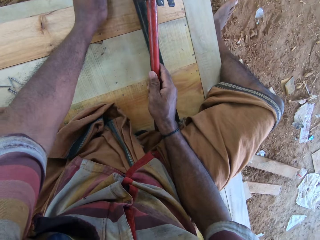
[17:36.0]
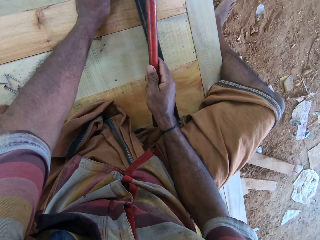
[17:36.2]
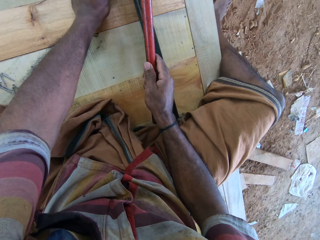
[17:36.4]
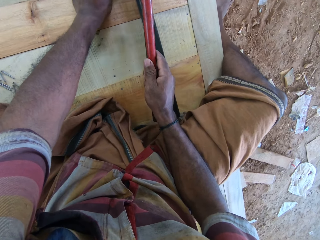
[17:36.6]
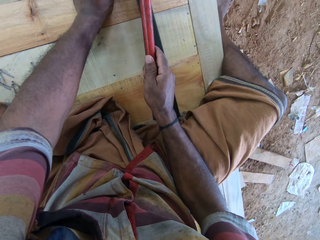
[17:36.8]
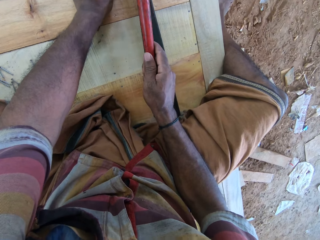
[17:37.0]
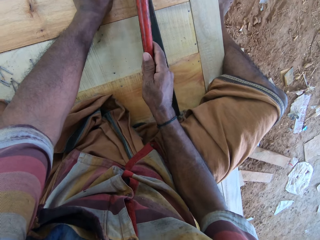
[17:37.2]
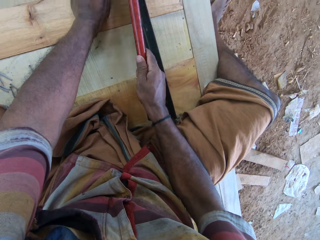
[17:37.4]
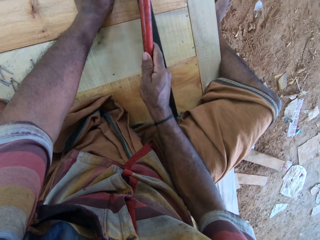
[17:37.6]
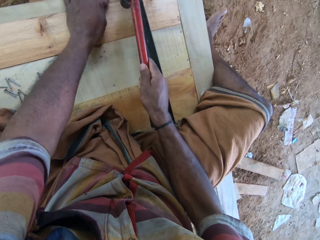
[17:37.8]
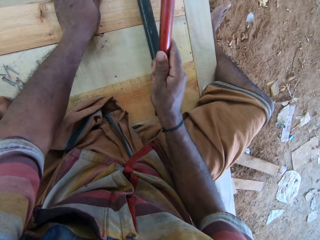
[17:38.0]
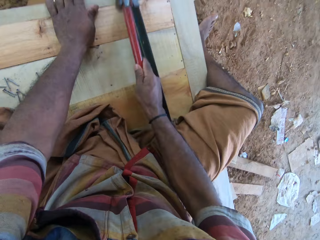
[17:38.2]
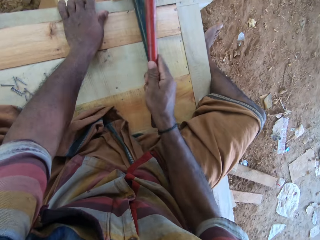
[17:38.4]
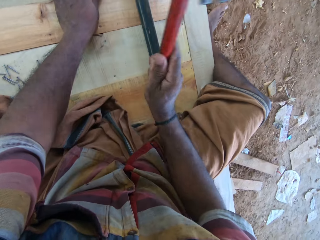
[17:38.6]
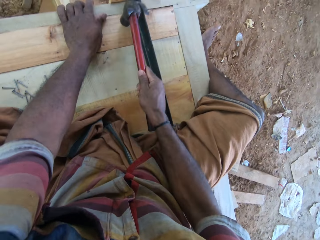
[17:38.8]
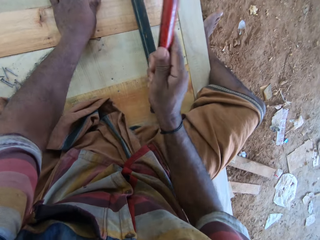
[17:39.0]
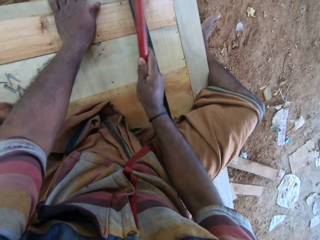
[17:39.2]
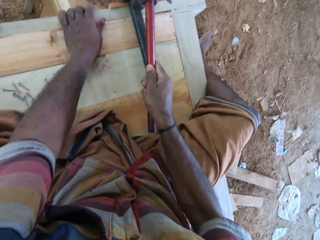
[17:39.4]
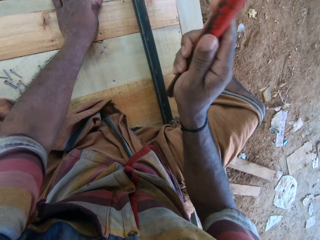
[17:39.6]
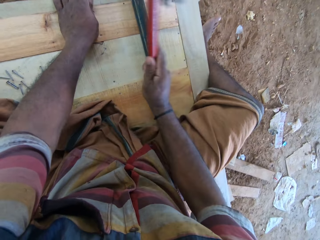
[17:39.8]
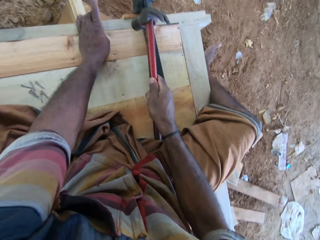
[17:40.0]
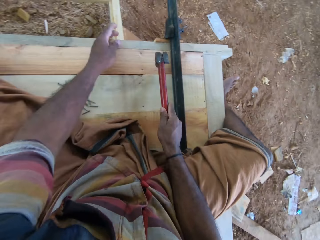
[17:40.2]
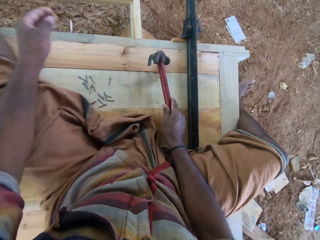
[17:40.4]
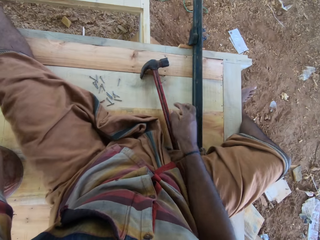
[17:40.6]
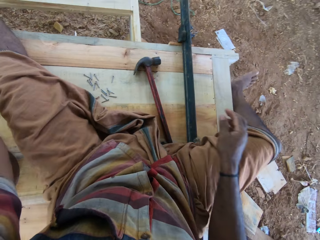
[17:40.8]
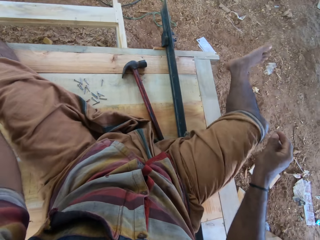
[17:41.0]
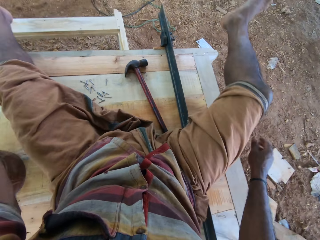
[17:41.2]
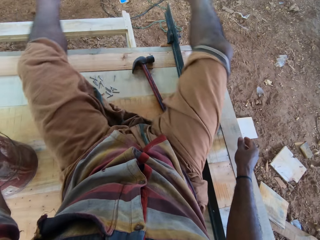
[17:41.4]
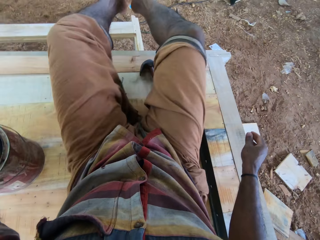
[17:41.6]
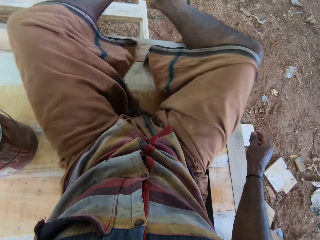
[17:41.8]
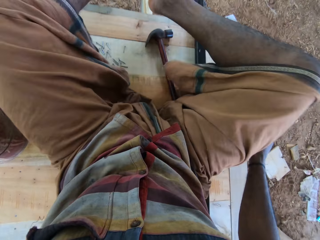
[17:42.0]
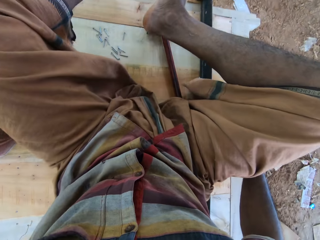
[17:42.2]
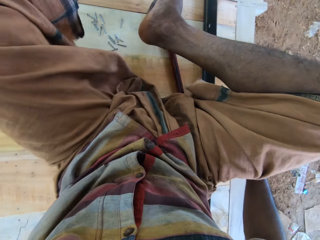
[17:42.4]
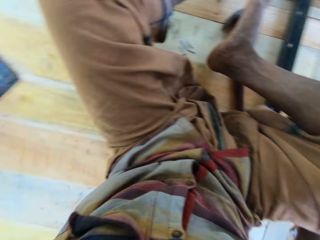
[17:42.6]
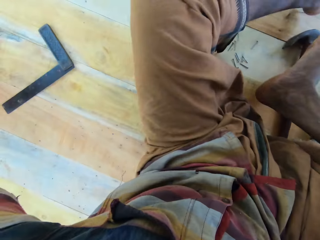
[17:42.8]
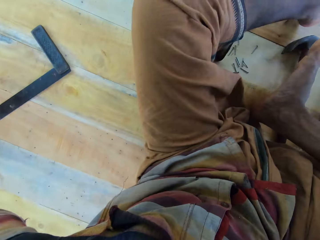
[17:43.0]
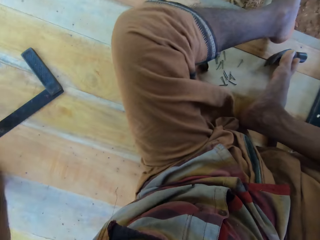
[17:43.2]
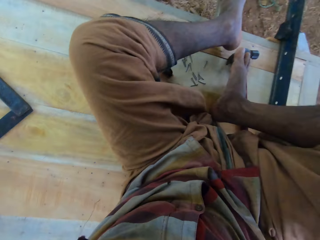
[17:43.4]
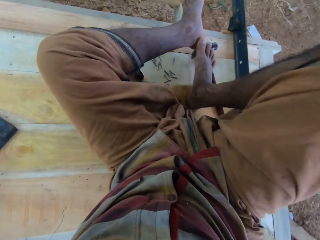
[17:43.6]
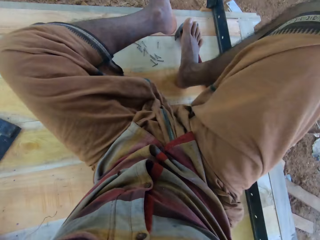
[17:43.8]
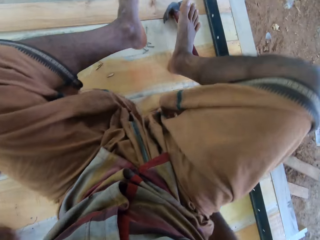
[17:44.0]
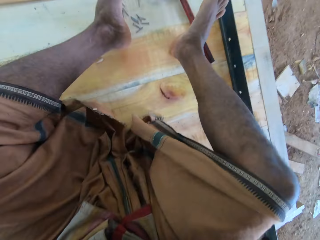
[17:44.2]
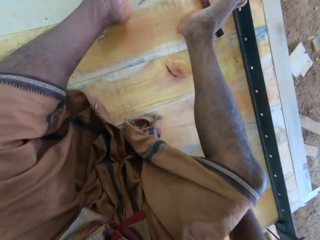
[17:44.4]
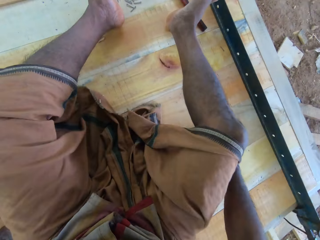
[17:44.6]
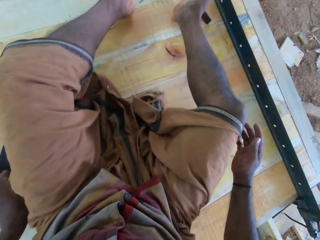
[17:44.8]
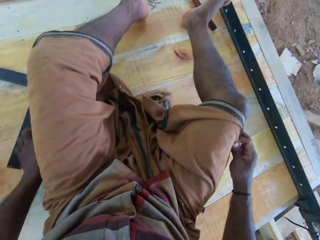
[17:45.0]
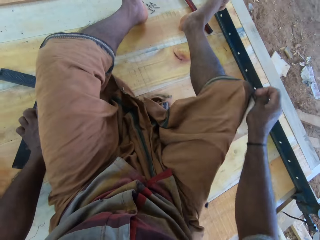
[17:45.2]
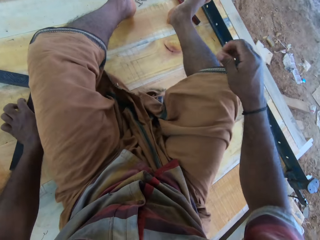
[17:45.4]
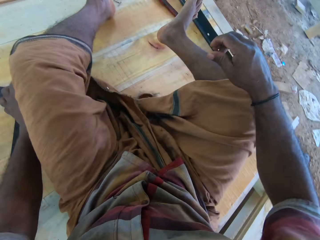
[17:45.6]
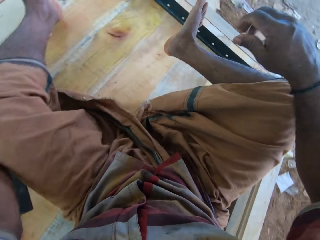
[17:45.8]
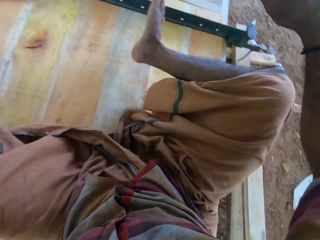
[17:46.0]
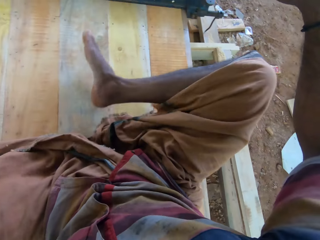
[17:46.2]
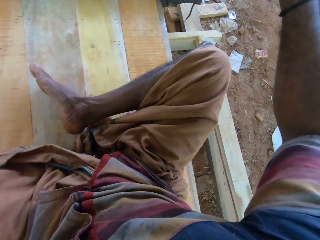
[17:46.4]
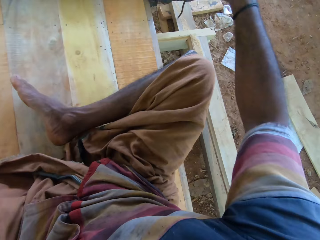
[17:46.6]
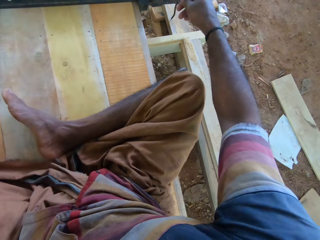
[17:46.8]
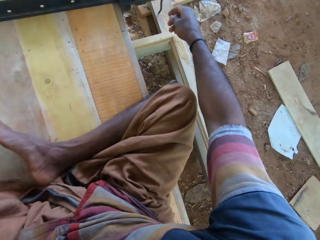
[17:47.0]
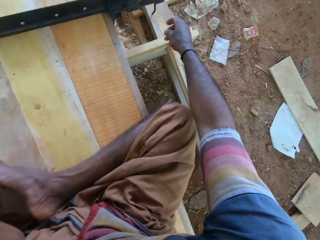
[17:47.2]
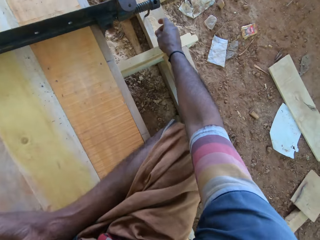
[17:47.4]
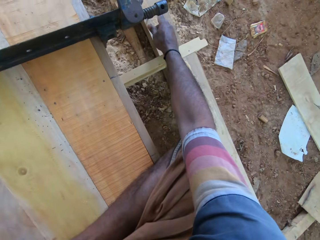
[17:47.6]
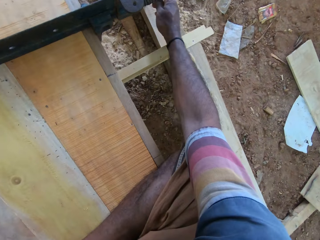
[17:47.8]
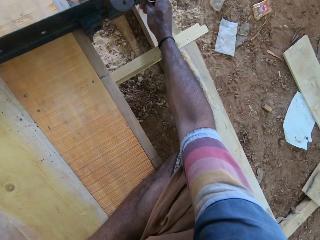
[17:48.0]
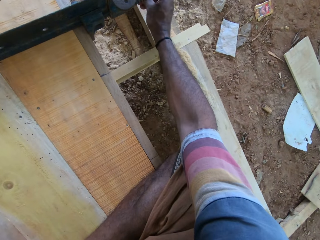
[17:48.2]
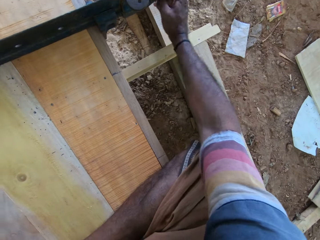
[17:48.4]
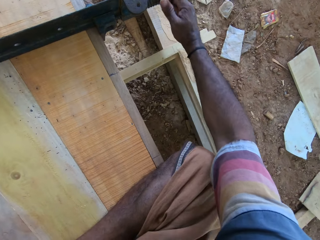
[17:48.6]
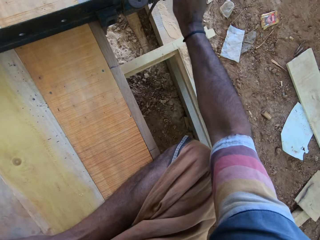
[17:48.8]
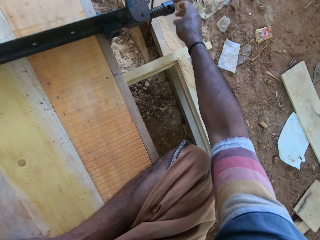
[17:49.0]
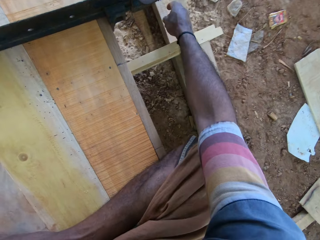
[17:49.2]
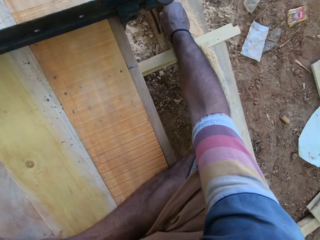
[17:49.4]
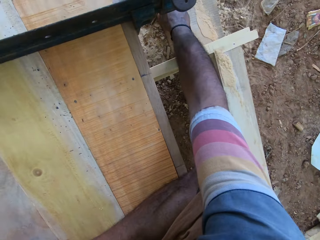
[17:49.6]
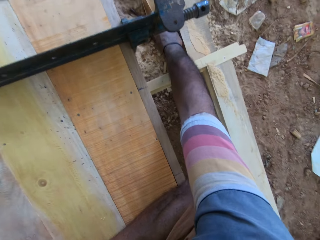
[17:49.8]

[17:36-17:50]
The camera wearer puts a nail on the furniture. They hit the nail with a hammer on the table. They move the left hand. They place down the hammer. They hit feet together. They move back on the table. They straighten the cloth with the right hand. They fold the right foot. They adjust something.

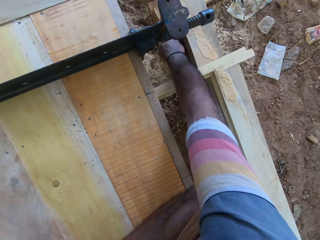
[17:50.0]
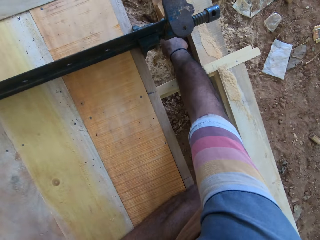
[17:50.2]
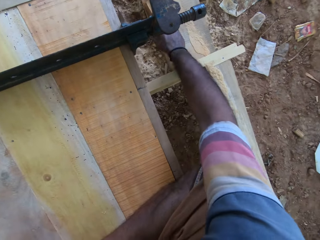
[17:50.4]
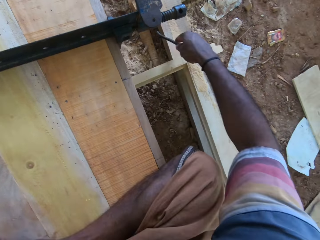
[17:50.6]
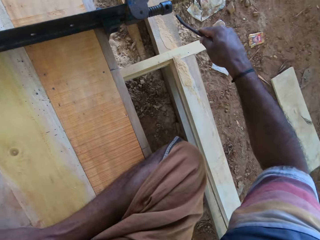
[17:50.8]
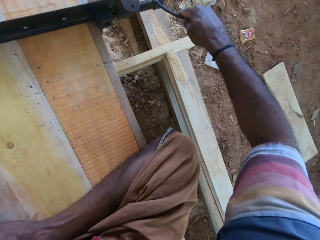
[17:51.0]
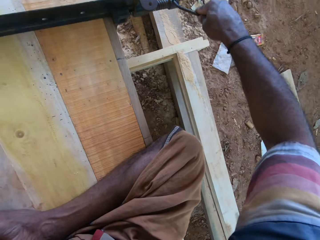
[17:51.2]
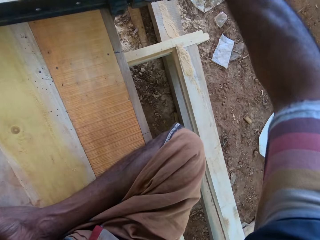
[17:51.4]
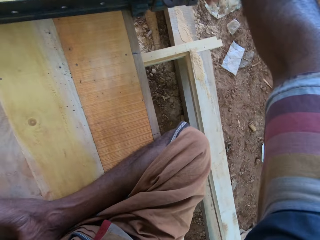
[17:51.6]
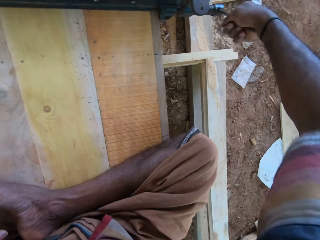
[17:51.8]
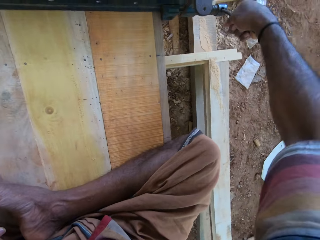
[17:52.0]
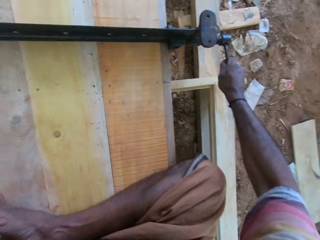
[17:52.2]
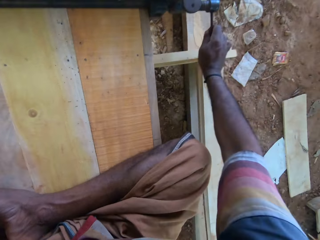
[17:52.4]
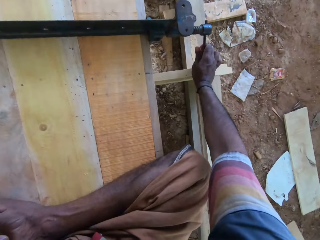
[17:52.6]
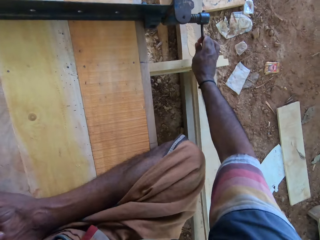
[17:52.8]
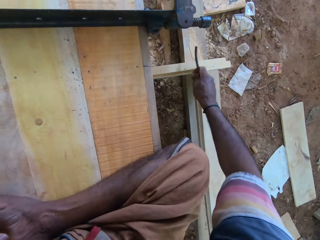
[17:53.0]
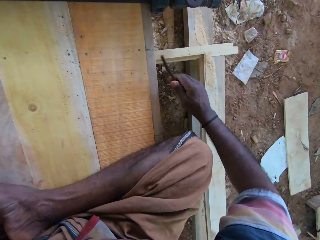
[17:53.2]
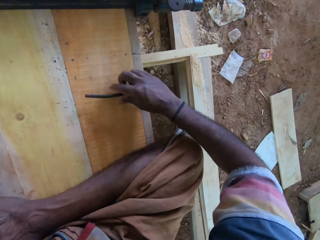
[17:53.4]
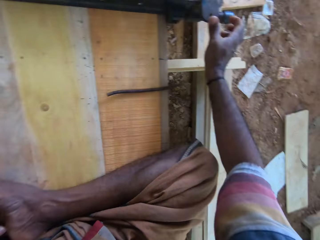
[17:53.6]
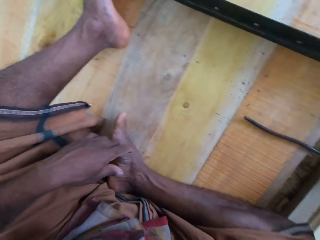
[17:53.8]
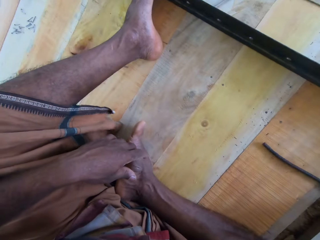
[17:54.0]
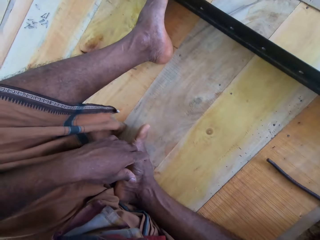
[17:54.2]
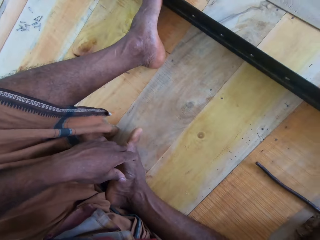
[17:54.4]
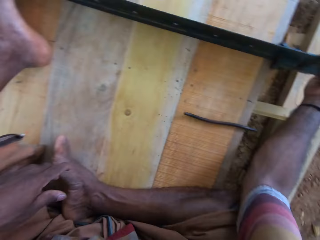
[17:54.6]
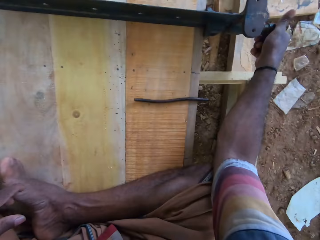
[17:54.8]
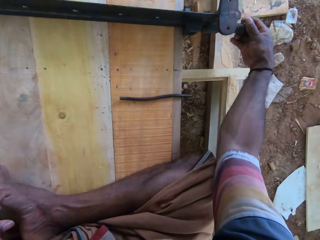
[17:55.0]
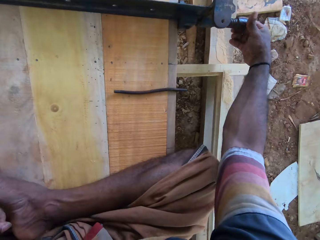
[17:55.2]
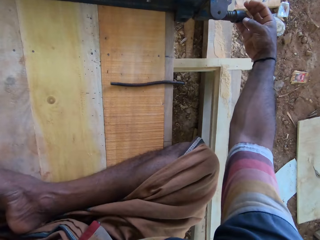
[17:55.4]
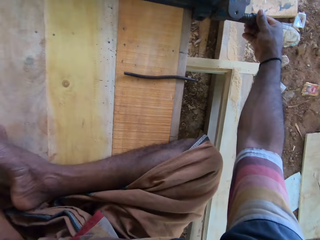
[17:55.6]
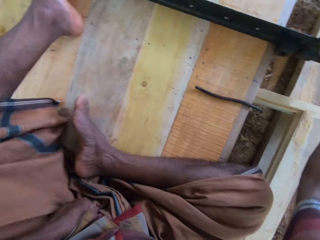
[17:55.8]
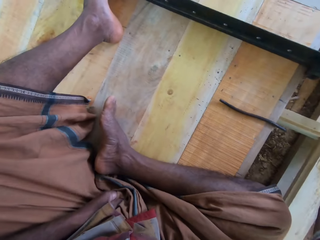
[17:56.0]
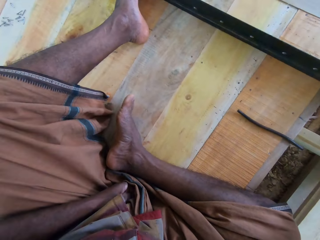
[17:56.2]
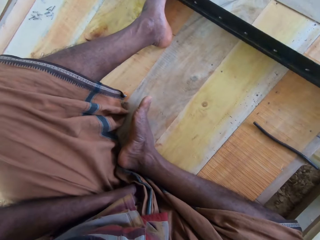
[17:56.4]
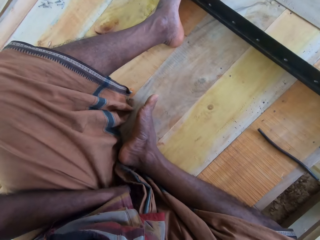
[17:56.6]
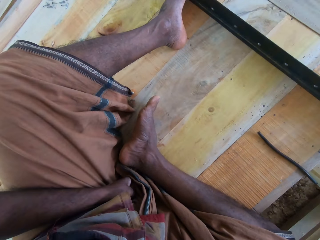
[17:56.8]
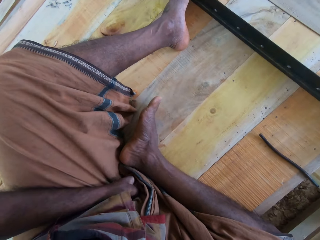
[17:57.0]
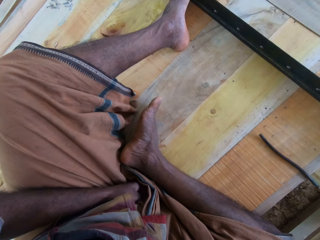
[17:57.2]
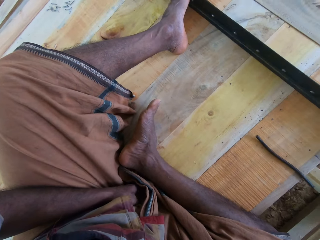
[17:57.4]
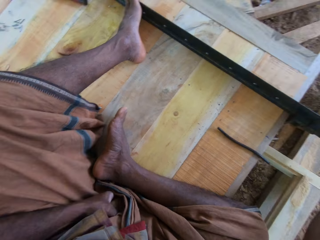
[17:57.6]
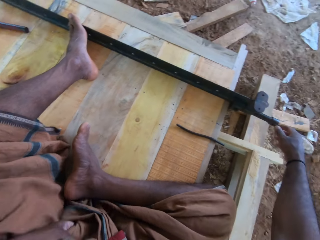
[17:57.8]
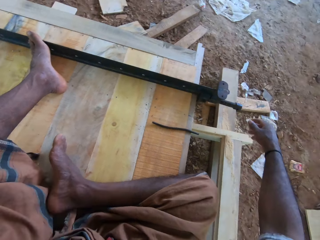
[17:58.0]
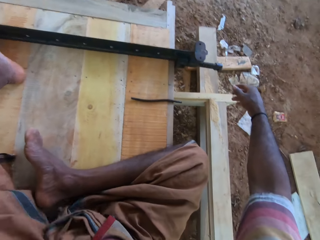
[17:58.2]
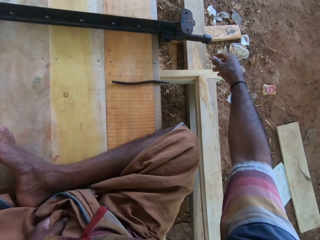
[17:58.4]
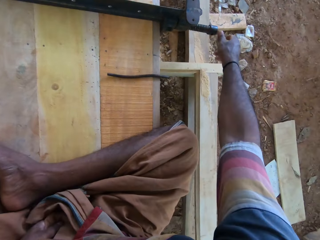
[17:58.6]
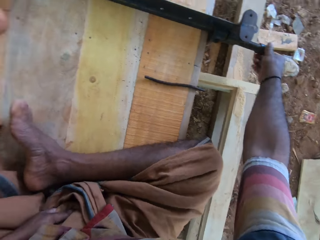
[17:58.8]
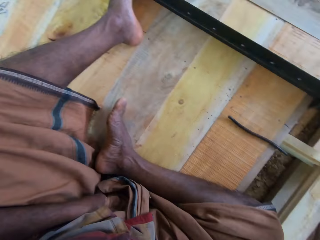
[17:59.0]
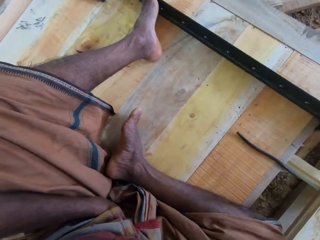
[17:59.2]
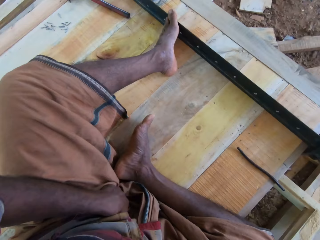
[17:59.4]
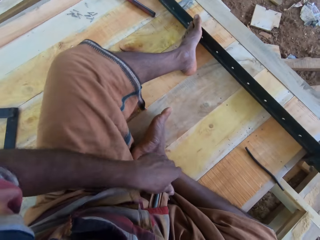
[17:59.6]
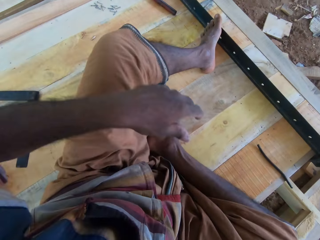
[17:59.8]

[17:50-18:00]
The camera wearer fixes something on the metal. They unlock the table fence with the metal. They put aside the metal on the furniture. They look aside. They adjust a knob on the metal. They unlock the table fence with the right hand. They look aside. They move the left hand. They turn the head. They adjust the knob on the metal. They turn the head.
